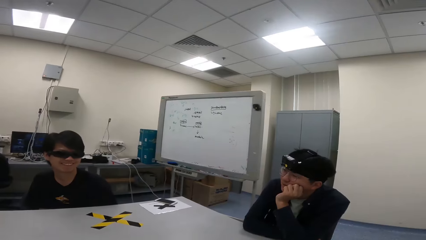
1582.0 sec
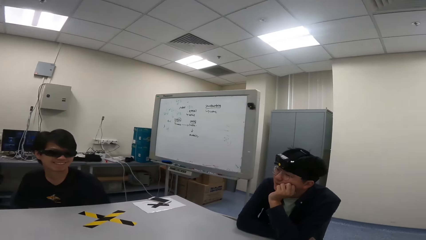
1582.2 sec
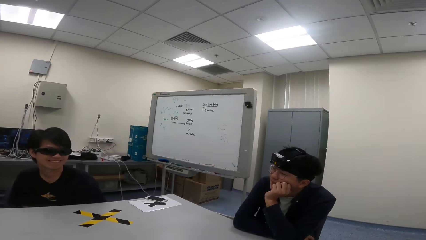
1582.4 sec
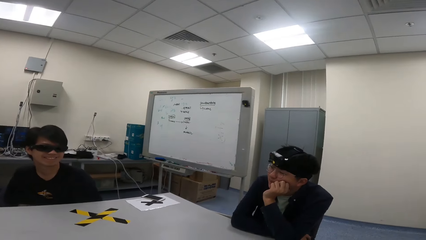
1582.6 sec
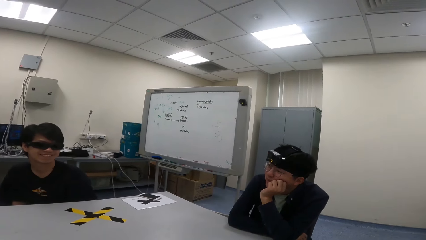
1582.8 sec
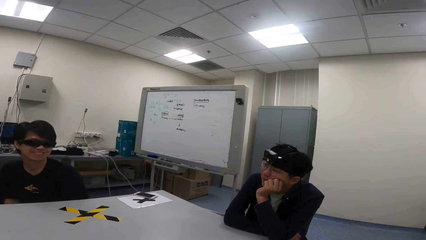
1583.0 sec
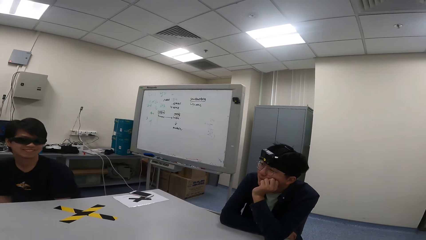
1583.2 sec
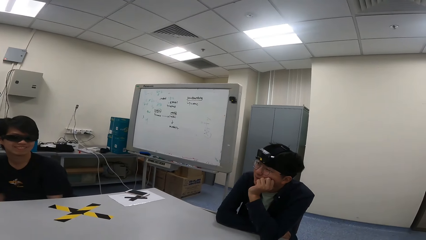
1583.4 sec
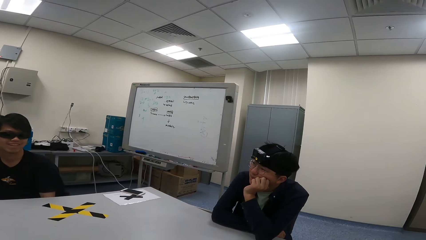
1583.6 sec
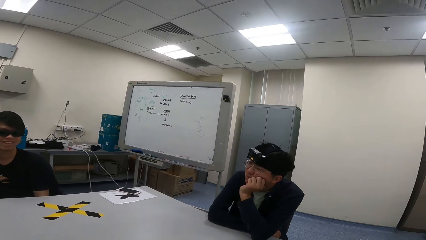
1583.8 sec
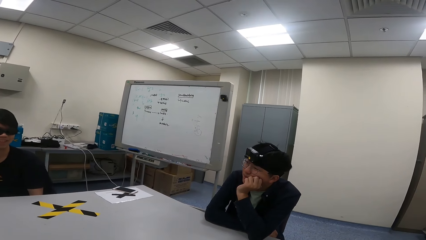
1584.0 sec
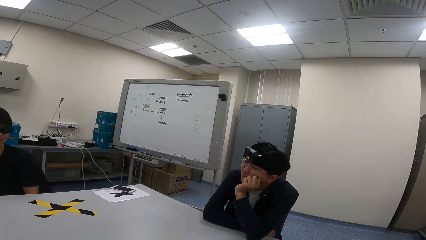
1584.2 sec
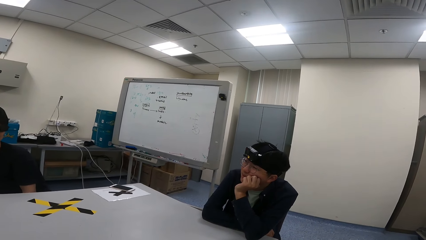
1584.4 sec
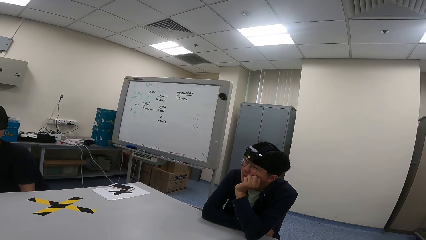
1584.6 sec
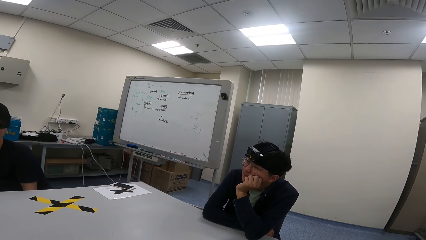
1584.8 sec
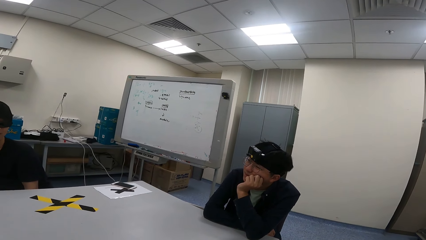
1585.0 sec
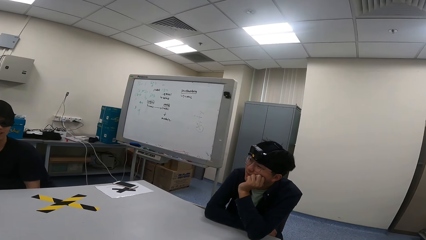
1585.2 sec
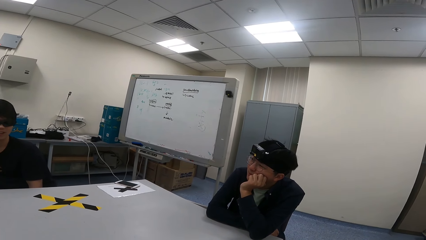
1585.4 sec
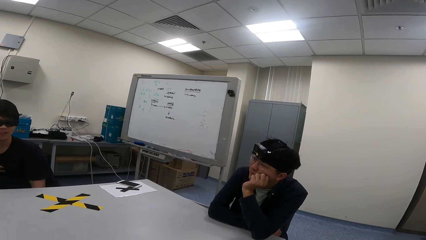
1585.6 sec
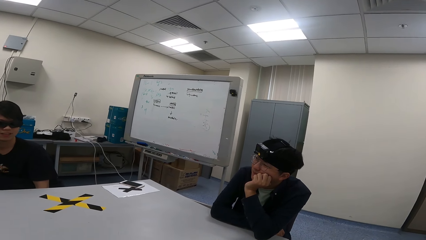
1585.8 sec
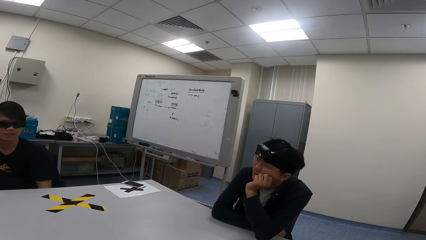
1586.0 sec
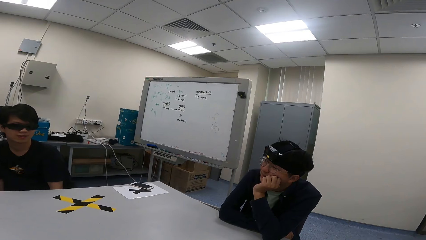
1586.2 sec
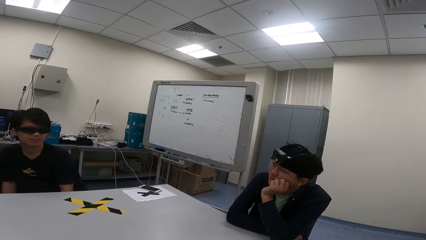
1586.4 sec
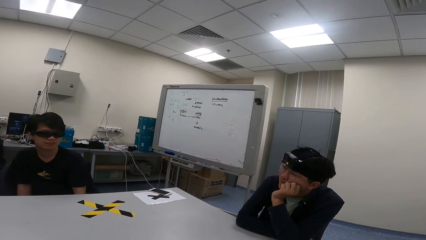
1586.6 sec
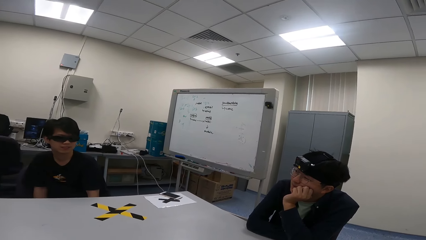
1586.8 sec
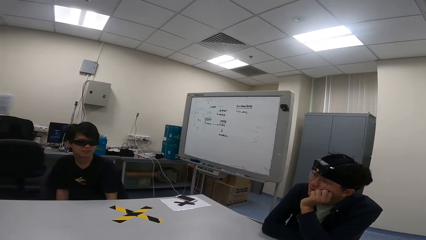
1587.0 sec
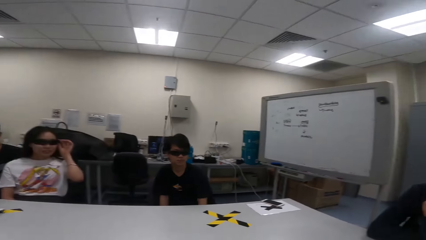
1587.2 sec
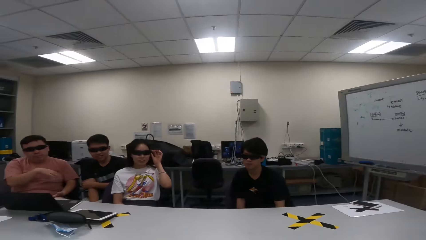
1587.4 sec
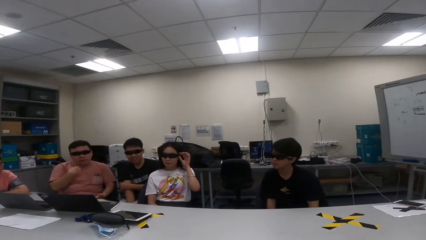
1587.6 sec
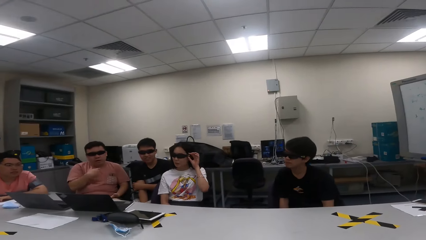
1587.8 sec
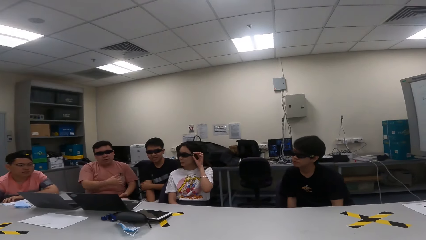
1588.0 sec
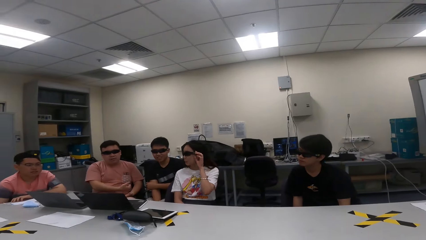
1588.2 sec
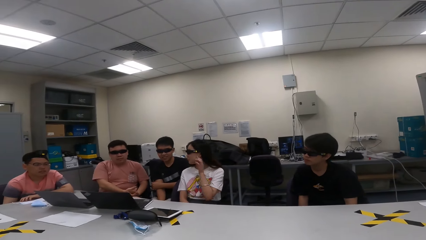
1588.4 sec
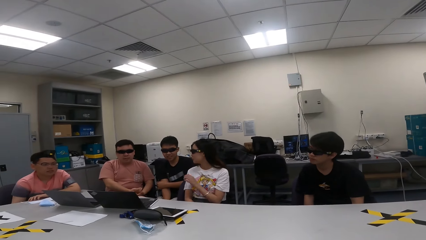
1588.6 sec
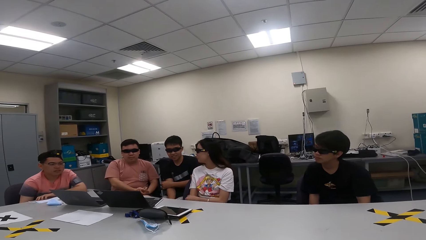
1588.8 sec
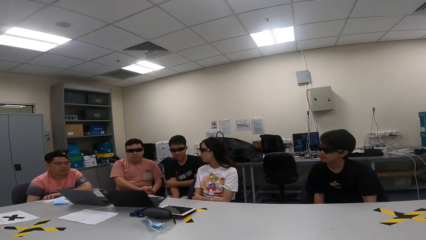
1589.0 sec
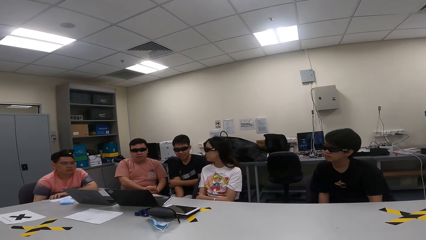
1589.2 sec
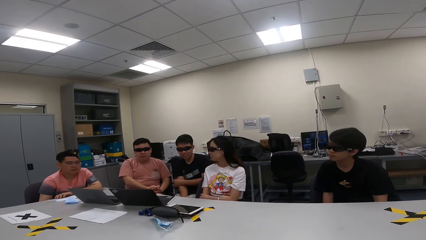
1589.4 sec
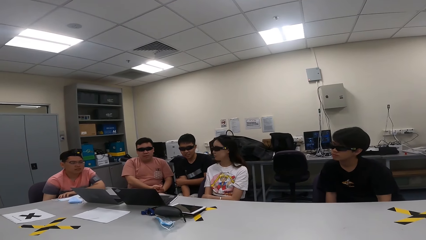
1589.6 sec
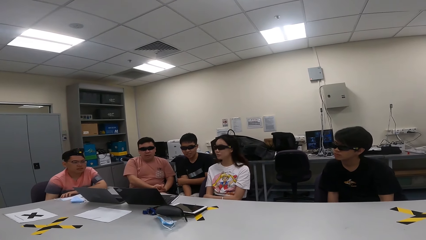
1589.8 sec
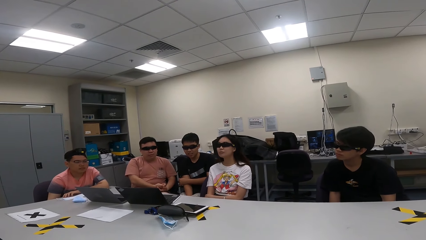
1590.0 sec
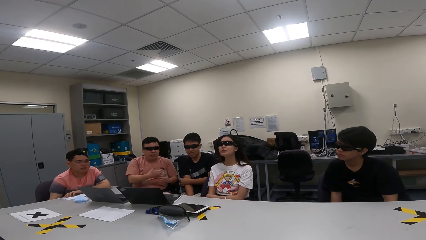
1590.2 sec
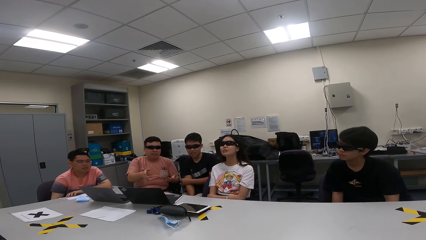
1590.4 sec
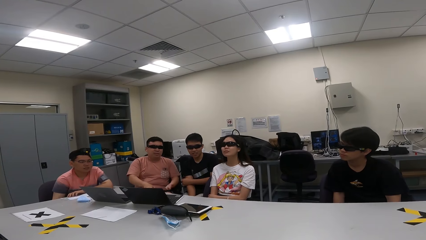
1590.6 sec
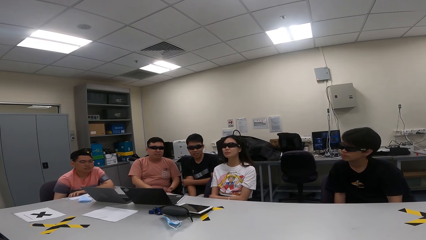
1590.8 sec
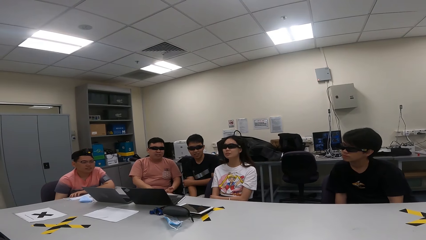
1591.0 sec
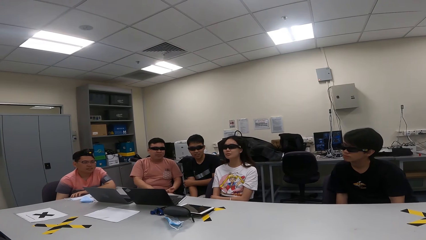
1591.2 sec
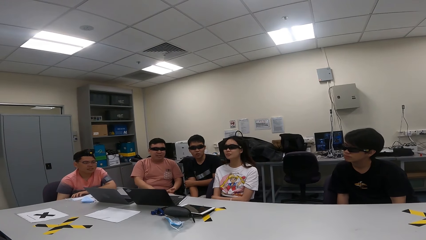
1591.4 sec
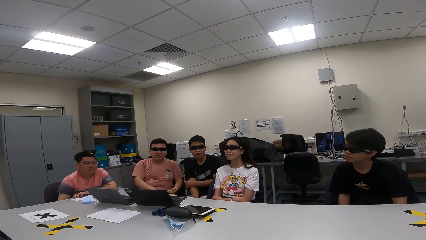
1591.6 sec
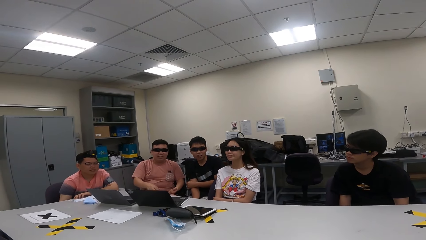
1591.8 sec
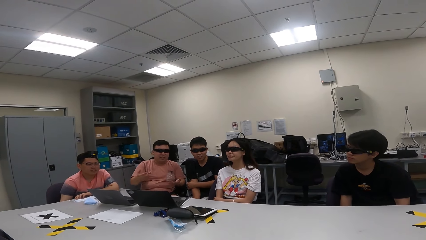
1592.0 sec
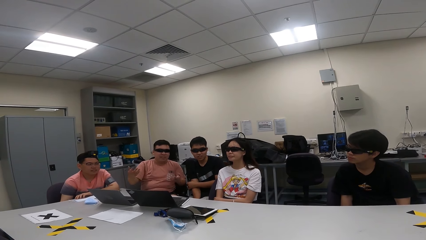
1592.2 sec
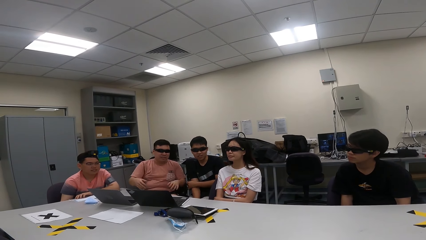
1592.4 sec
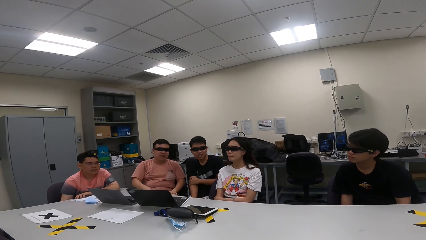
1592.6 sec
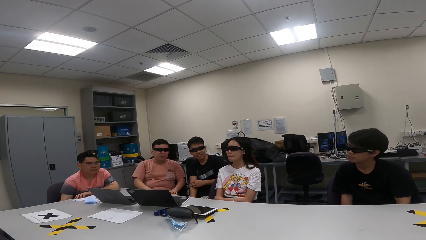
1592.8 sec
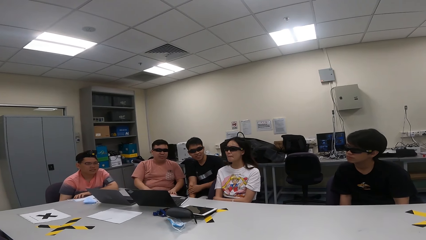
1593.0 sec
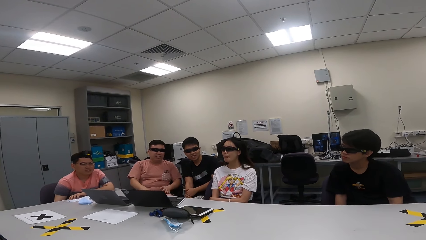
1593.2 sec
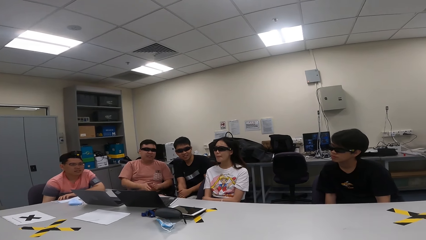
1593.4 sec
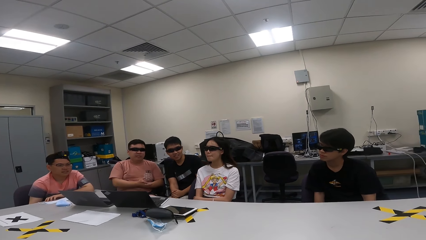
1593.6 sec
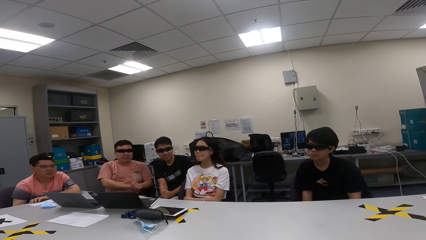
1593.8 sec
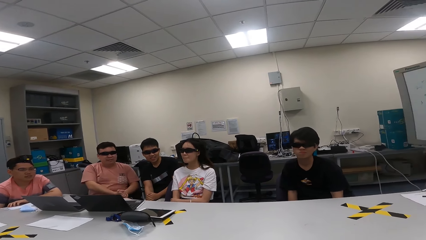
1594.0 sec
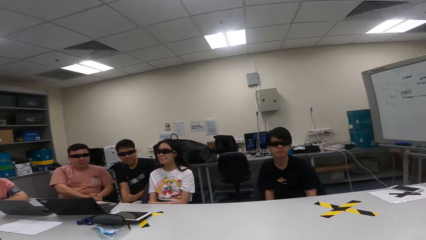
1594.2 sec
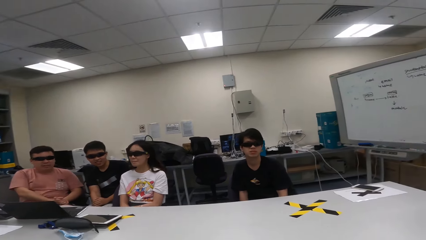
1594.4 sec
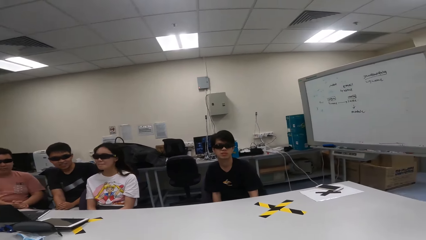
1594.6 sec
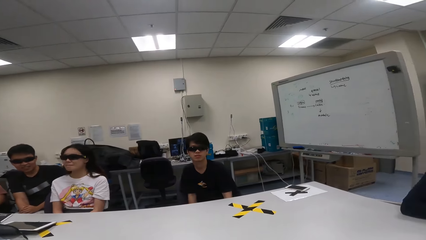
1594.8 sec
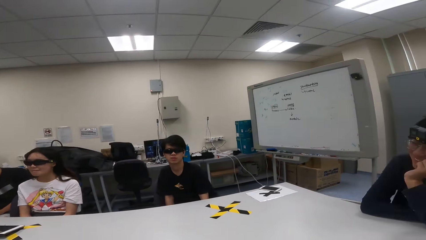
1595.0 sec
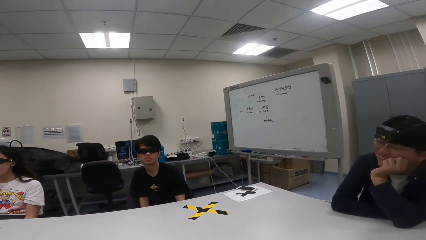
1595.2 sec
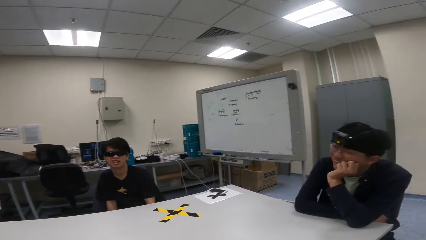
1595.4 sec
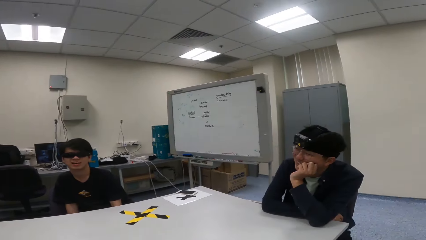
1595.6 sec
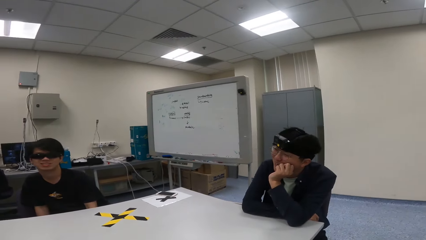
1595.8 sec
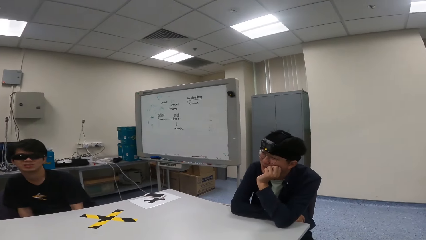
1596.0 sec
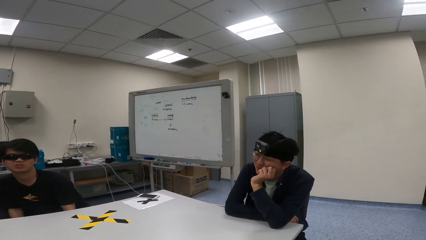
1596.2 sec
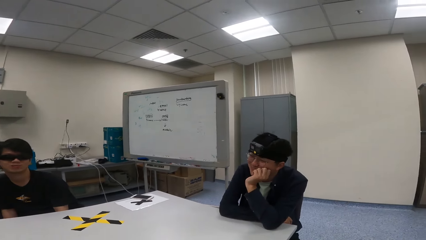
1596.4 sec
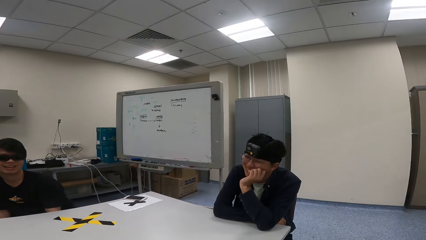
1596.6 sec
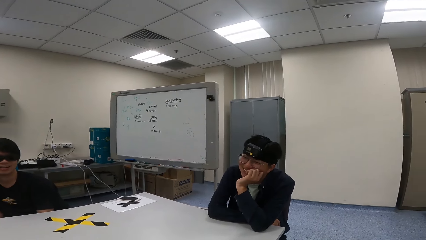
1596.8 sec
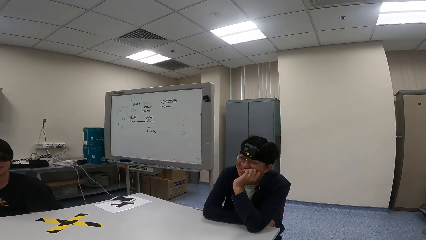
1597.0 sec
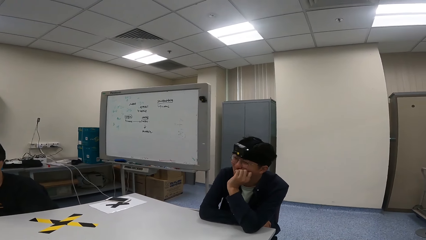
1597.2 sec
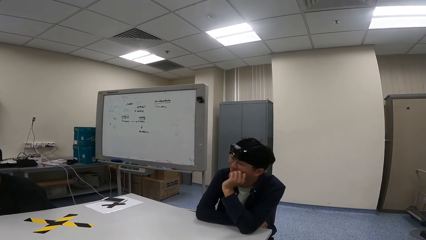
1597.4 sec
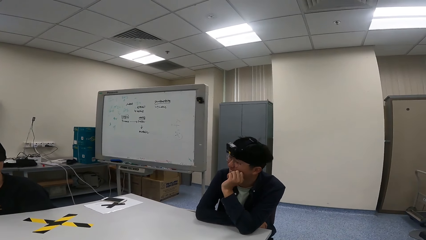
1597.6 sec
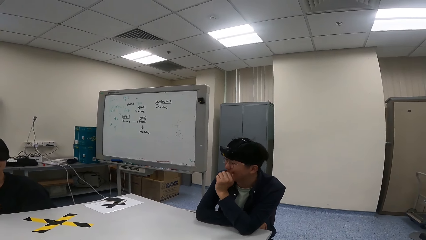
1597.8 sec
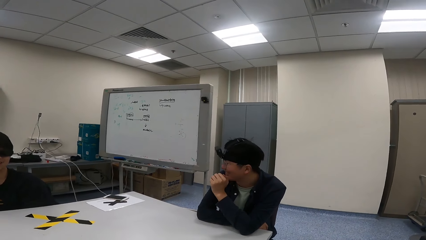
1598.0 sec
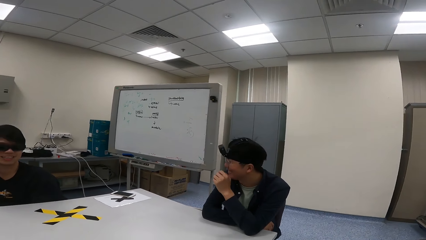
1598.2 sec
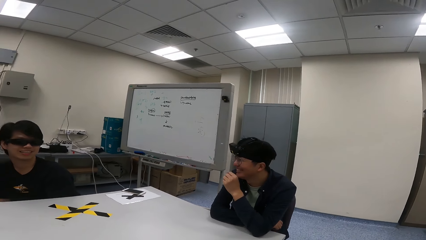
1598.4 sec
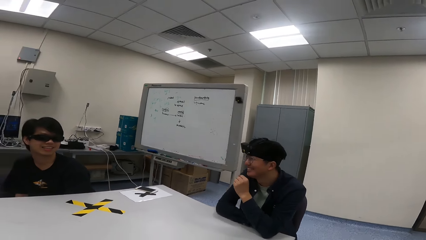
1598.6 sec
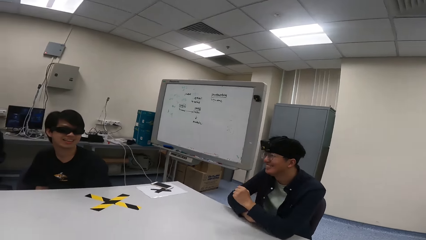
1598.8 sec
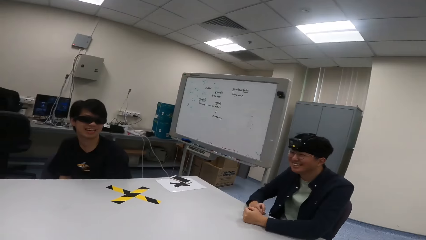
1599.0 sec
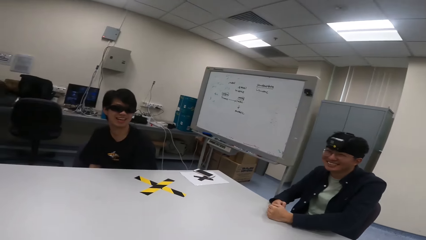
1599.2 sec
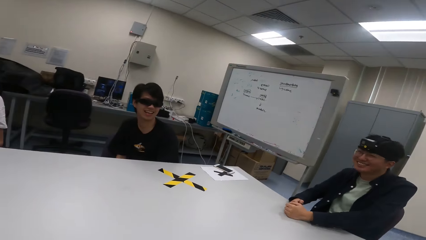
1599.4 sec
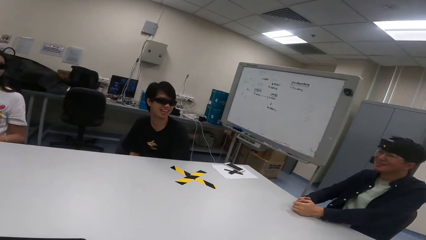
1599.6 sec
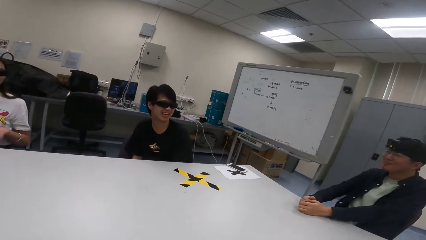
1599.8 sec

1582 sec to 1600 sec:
A person touches the shades. Another person touches the shades. The first person sways hands in the air. The other person nods the head.
